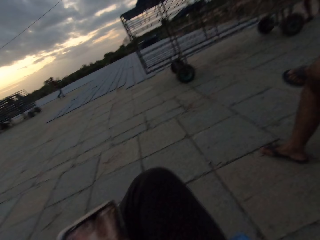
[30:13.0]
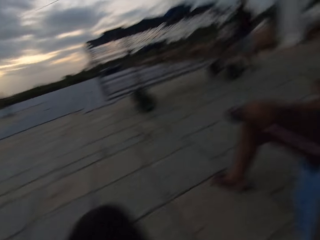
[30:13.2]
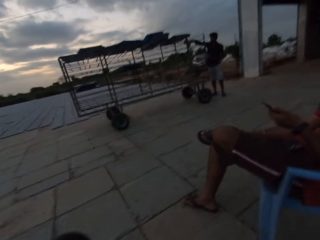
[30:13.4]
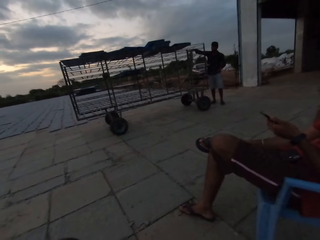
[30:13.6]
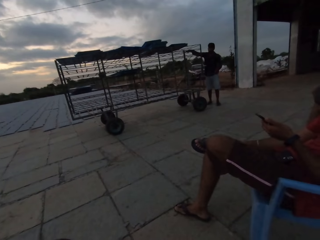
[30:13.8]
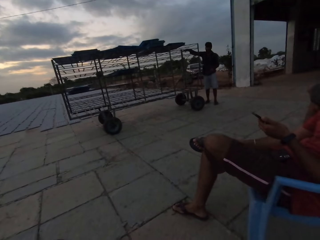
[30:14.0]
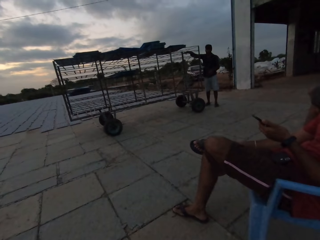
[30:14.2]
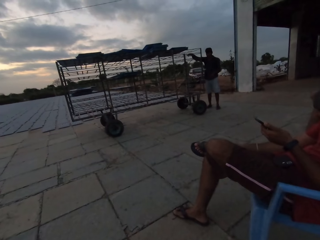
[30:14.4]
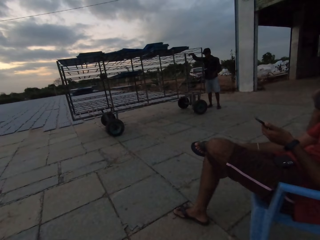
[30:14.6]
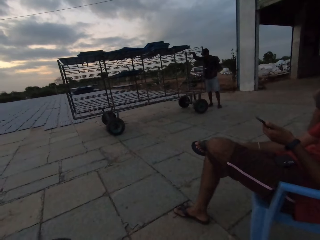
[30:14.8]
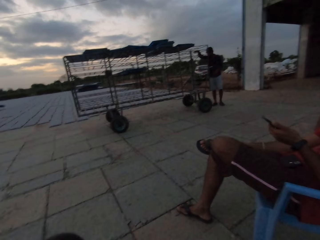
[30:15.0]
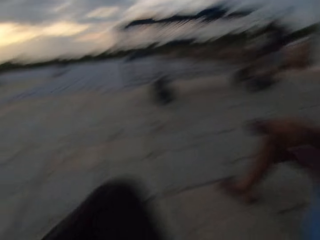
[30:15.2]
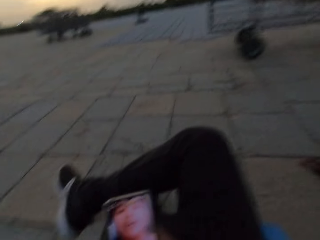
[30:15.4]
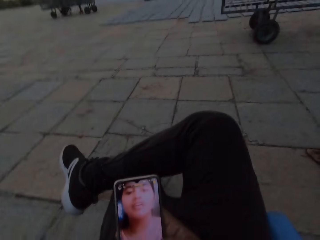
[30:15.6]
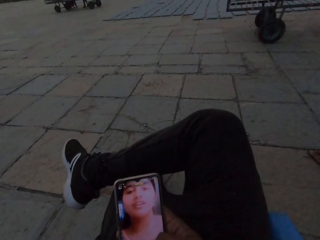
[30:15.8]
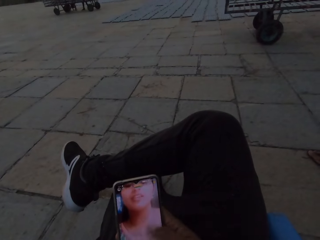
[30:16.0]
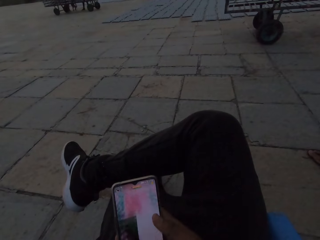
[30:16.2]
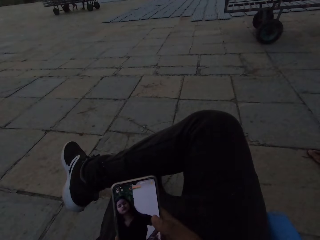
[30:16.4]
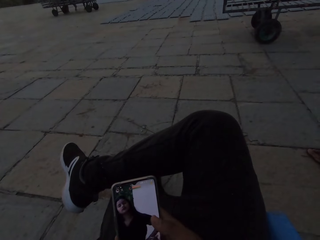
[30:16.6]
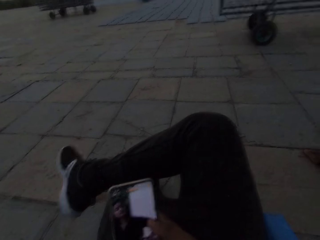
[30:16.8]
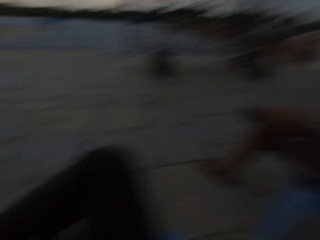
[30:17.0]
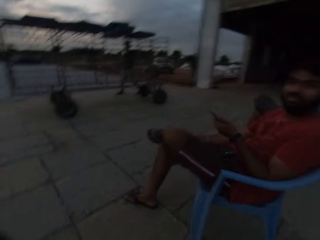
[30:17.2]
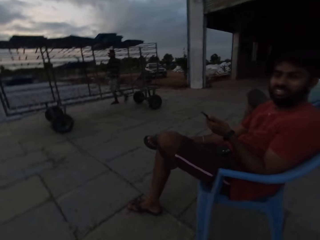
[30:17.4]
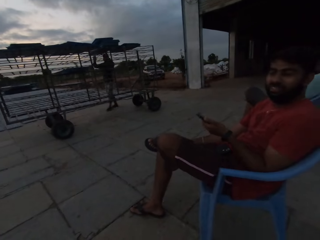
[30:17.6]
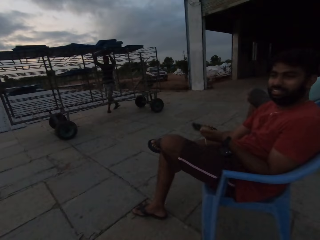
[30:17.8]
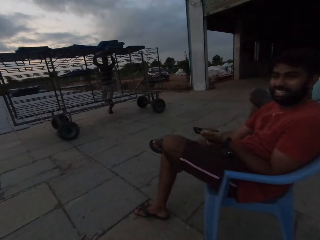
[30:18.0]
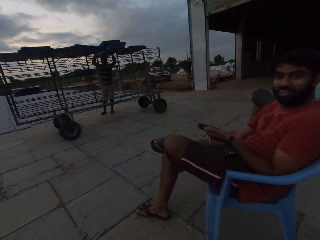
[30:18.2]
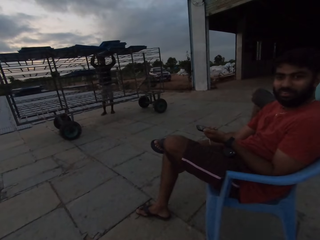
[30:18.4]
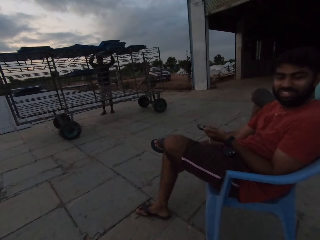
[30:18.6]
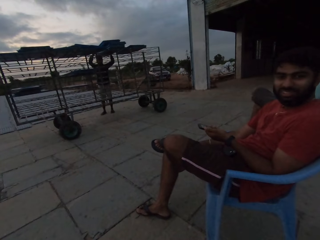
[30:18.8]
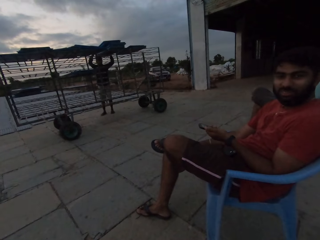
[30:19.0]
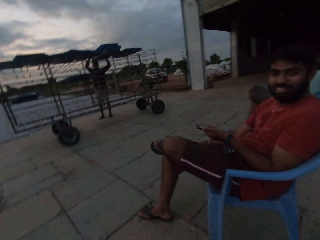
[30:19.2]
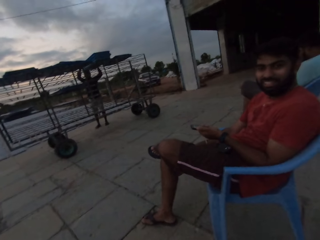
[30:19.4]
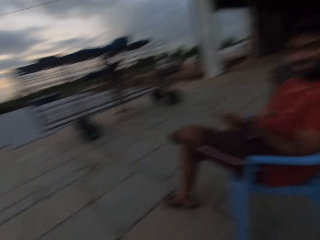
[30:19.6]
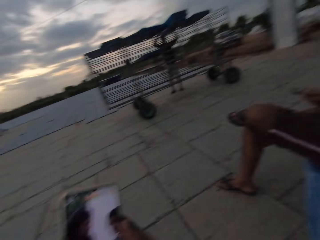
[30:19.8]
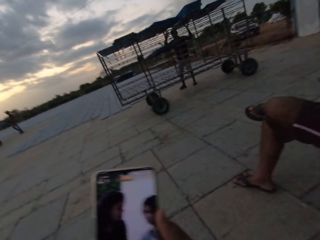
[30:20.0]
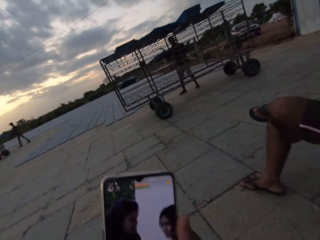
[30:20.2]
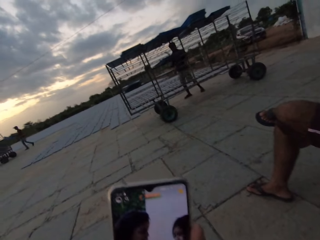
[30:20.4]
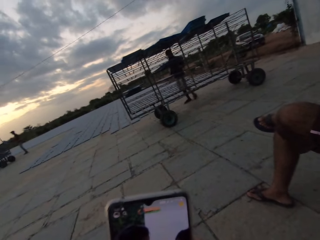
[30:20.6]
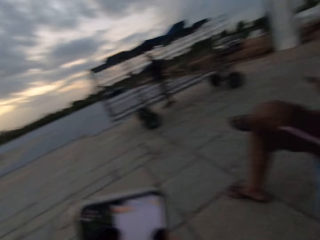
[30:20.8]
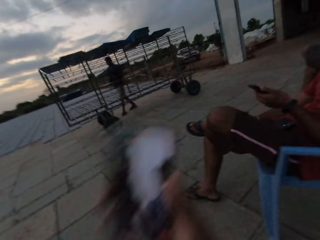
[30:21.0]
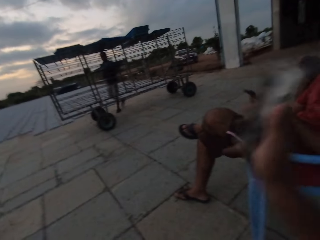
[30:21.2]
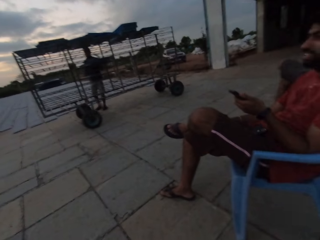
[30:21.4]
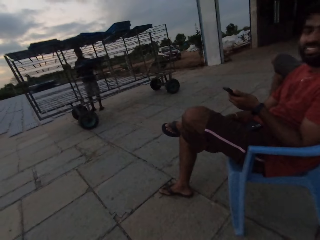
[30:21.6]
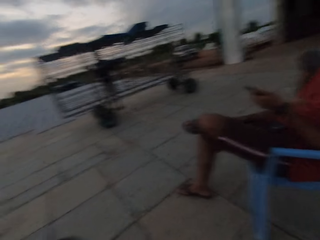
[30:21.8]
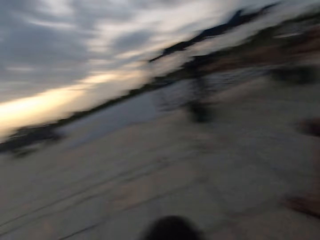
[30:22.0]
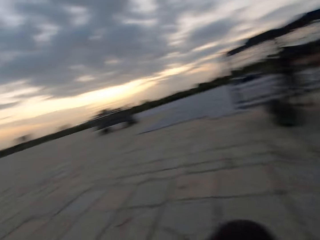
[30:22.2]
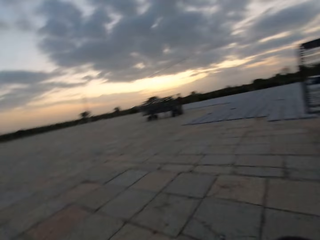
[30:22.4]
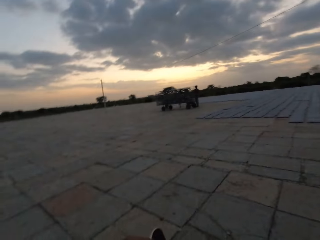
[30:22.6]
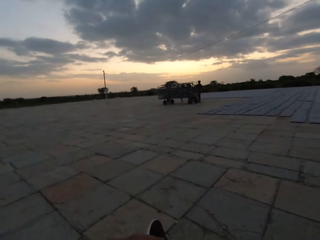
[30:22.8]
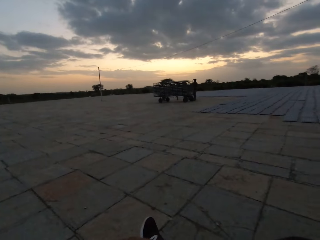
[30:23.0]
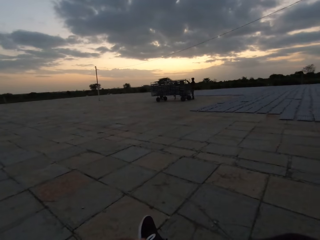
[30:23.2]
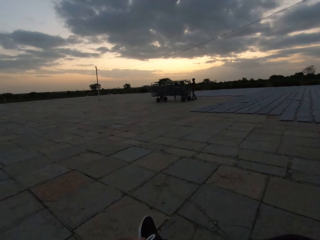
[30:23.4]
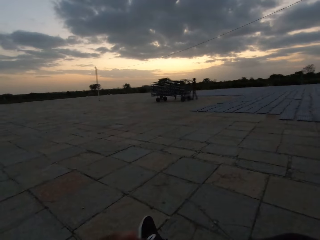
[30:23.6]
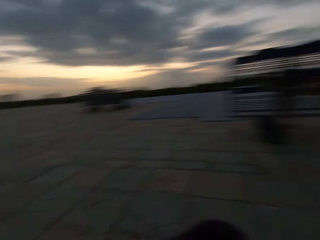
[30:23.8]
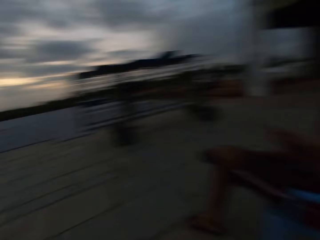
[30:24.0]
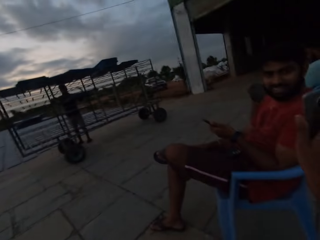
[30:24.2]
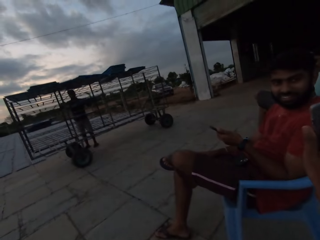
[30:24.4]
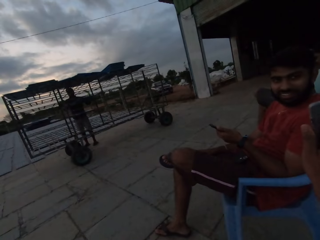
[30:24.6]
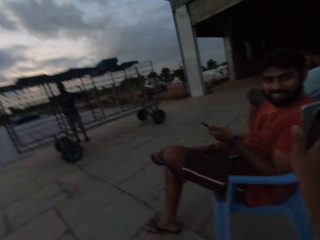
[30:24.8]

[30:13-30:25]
The camera wearer operates a phone. They look around. They stare at the phone. They look around.

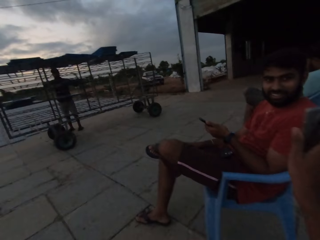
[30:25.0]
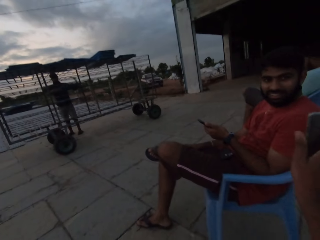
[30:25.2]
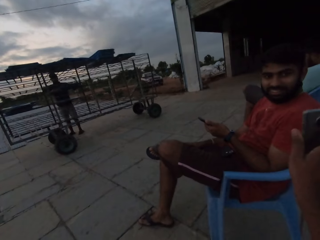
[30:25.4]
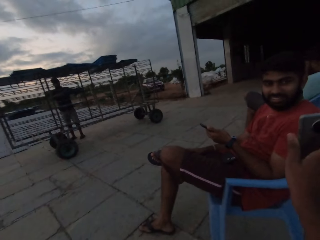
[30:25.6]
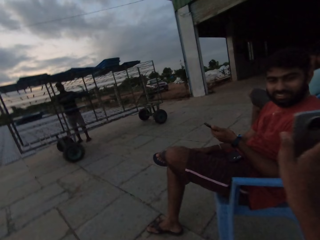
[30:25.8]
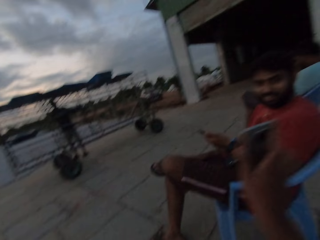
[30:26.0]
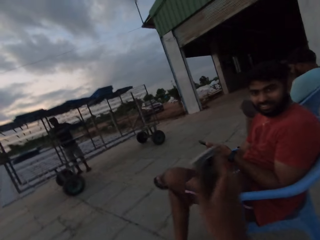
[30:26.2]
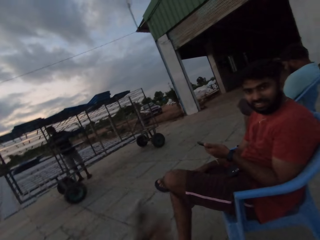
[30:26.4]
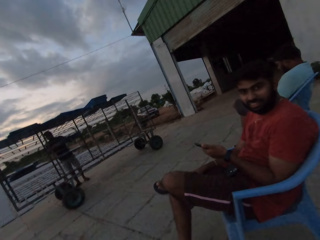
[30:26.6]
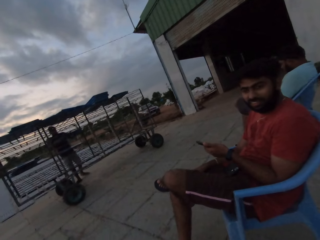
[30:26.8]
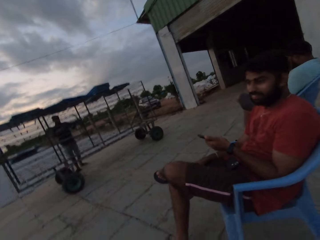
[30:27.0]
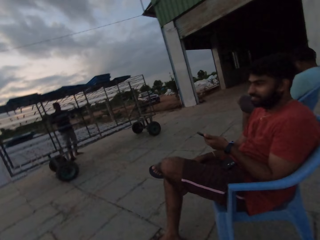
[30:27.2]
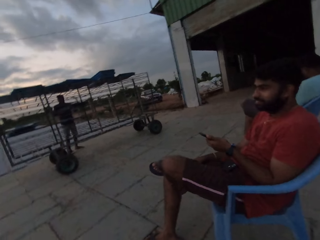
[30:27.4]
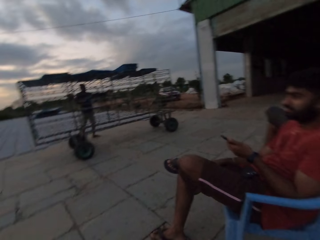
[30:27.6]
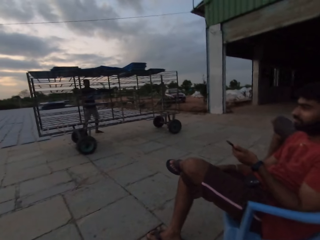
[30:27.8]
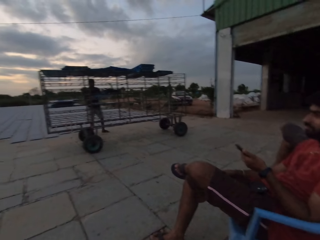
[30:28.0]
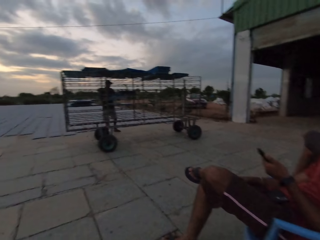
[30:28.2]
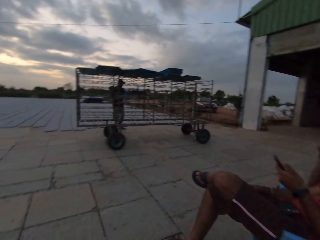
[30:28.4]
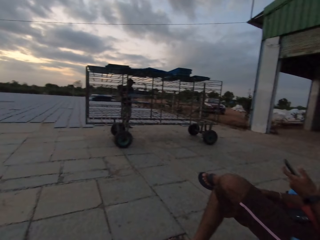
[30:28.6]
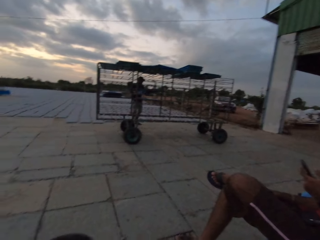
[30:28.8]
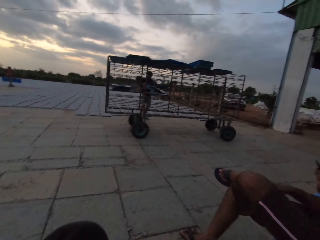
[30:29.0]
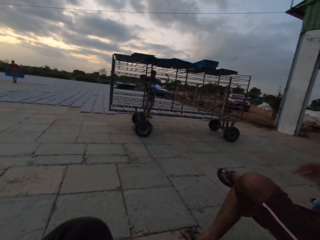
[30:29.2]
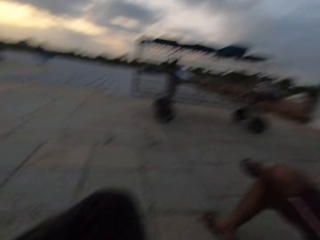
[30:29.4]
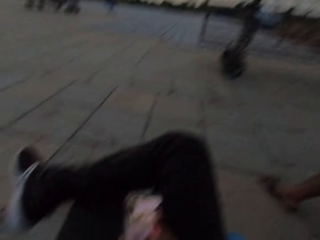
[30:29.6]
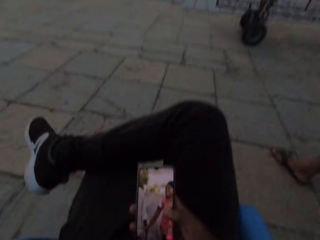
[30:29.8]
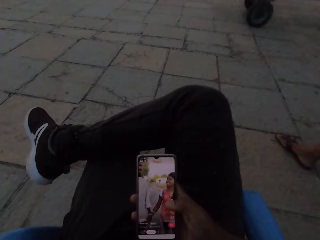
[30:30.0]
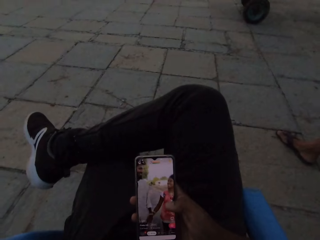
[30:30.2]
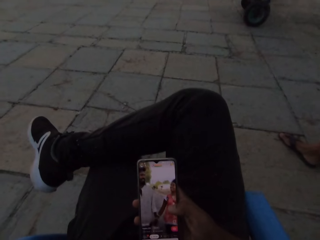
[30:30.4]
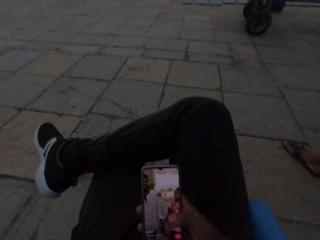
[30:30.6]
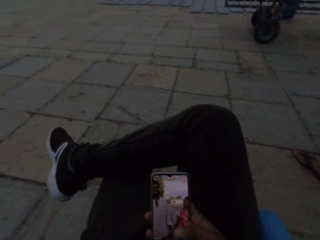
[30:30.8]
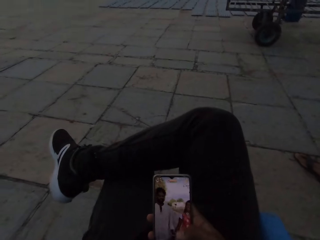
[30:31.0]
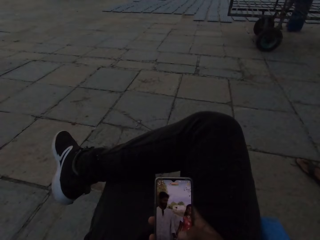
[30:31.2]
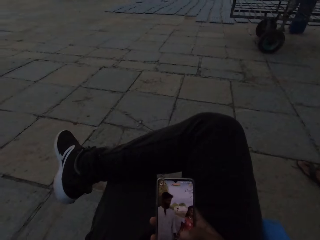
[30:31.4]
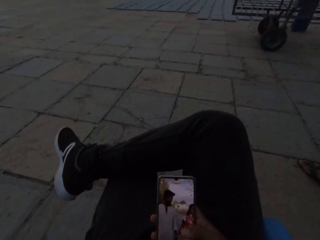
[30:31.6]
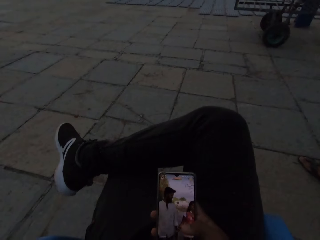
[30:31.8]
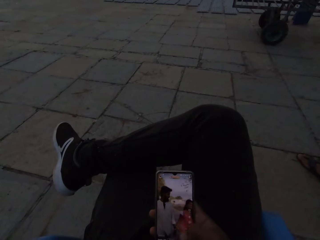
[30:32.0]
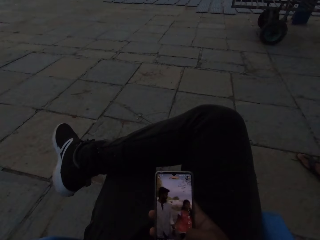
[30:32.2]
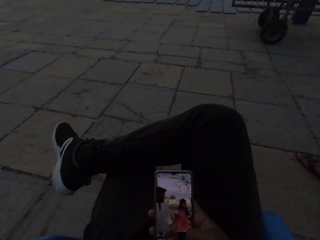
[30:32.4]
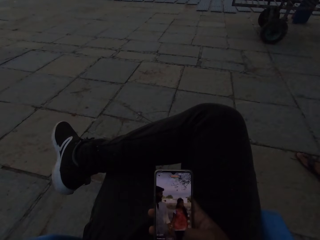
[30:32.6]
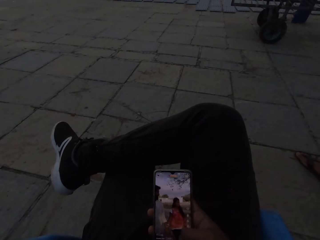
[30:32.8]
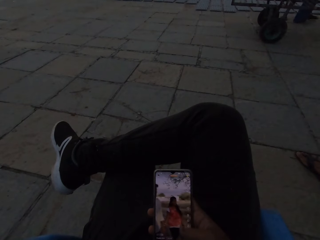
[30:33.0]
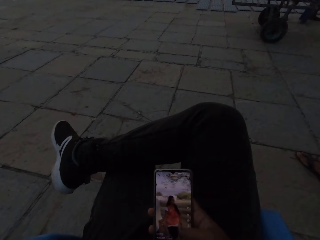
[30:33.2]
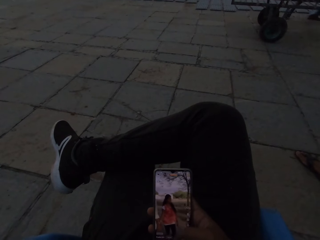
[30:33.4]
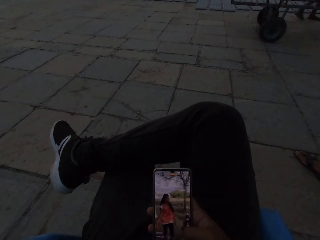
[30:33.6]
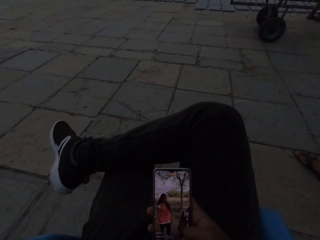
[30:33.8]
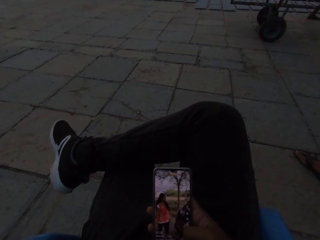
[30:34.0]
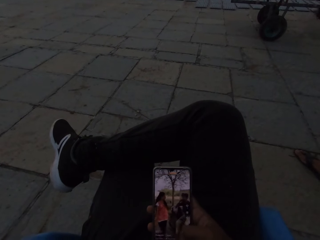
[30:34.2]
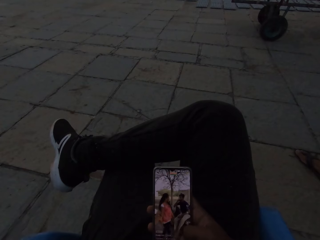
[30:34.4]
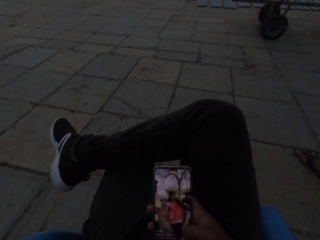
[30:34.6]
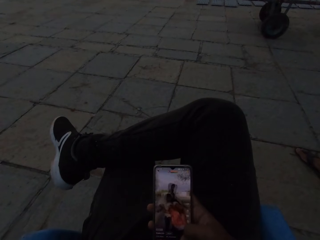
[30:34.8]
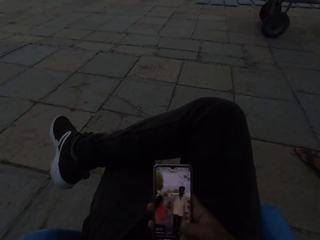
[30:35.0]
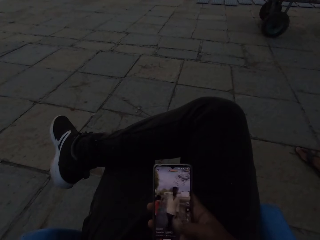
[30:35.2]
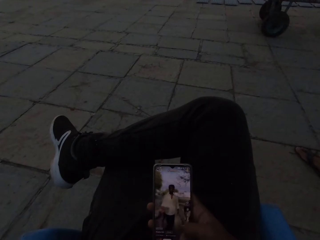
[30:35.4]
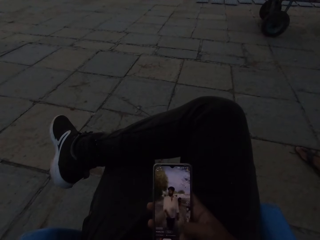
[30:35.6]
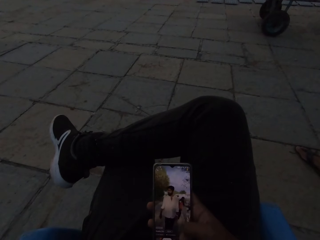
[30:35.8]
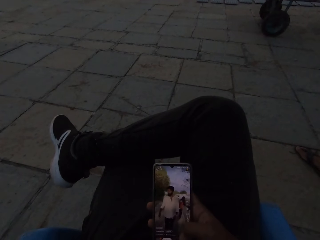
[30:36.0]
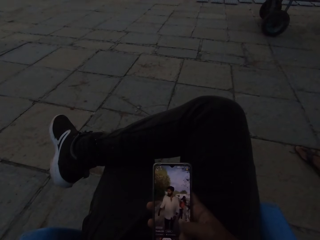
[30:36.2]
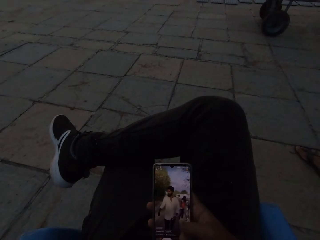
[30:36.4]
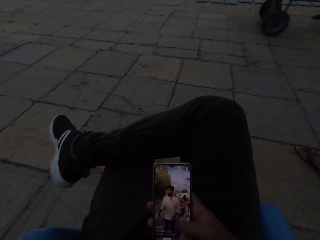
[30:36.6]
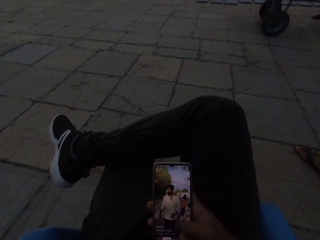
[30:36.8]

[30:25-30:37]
The camera wearer turns his phone towards a man. He operates the phone. He watches a video.
